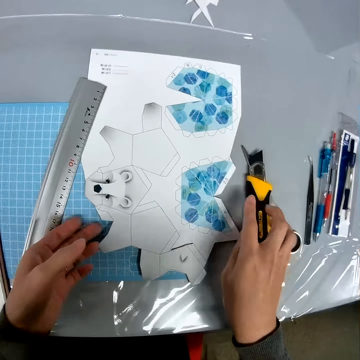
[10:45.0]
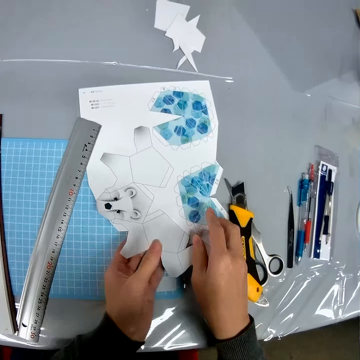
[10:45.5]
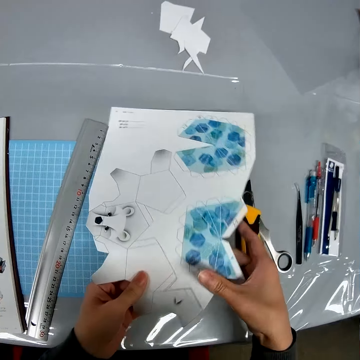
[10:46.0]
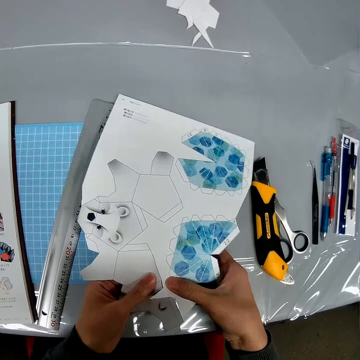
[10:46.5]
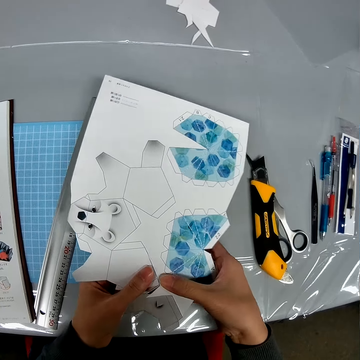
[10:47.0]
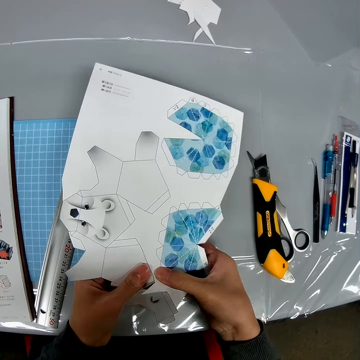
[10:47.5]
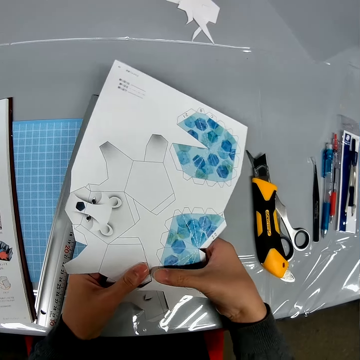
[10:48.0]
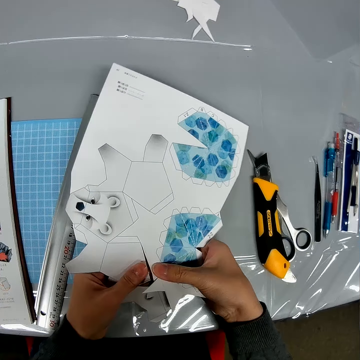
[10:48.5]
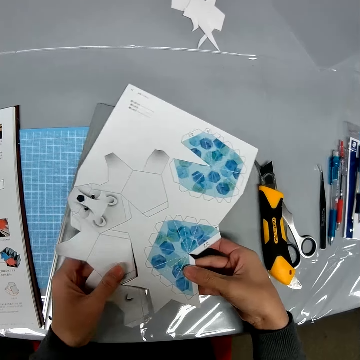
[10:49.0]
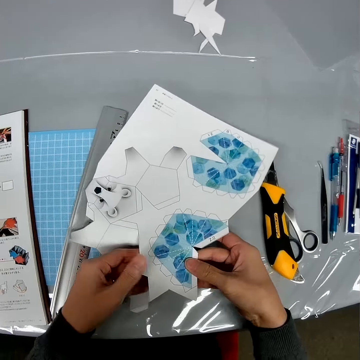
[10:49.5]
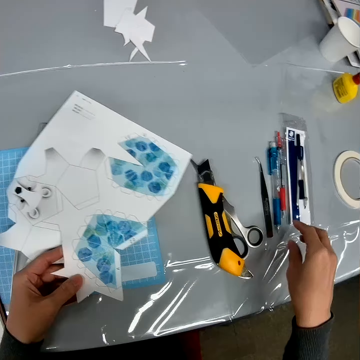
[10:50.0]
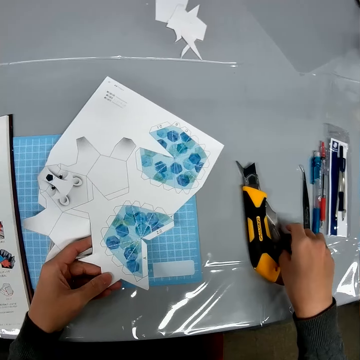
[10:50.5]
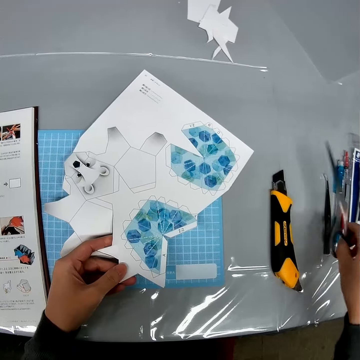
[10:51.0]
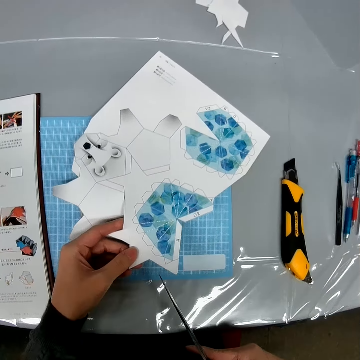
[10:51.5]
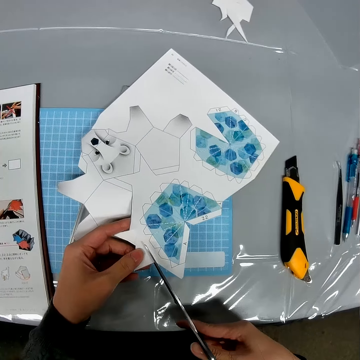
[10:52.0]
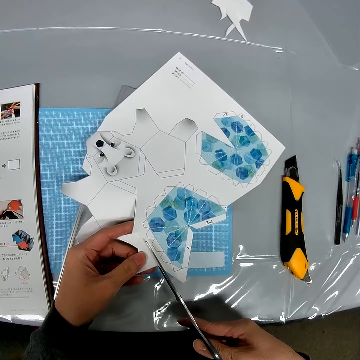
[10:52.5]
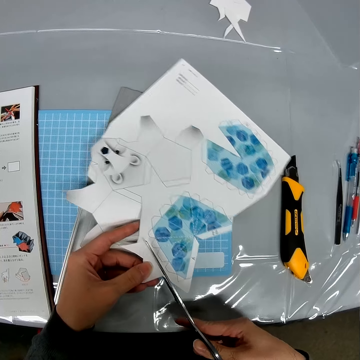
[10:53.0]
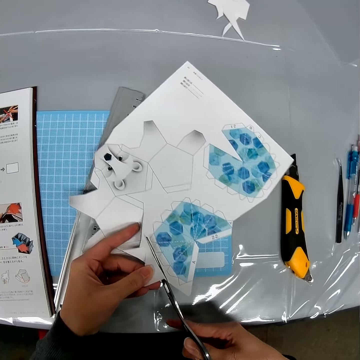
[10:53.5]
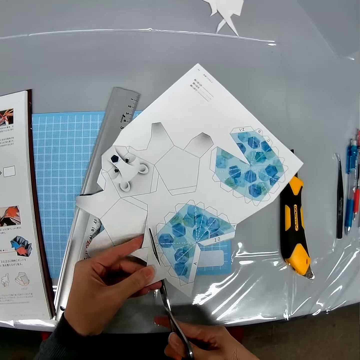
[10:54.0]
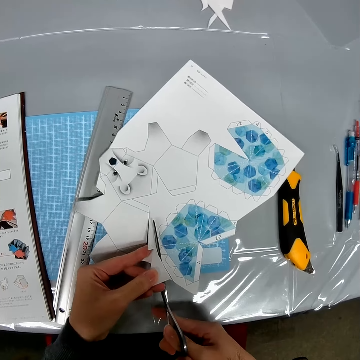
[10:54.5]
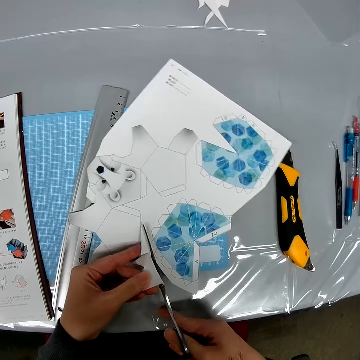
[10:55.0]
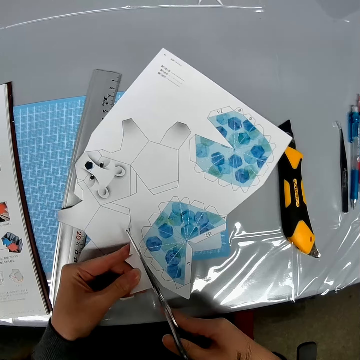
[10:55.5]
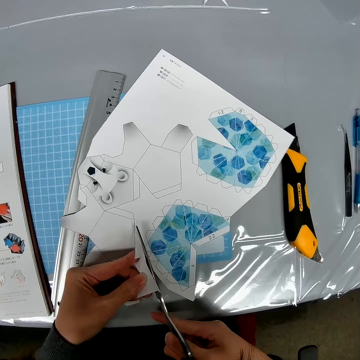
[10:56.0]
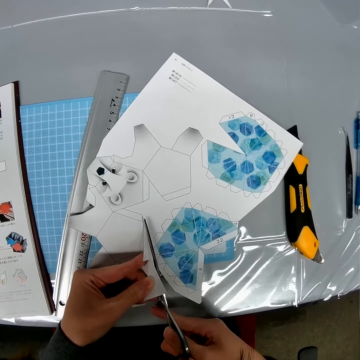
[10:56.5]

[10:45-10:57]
The camera wearer places the knife on the table. They hold the paper. They pull the cut off paper. They pick up scissors from the table. They cut the paper with the scissors.

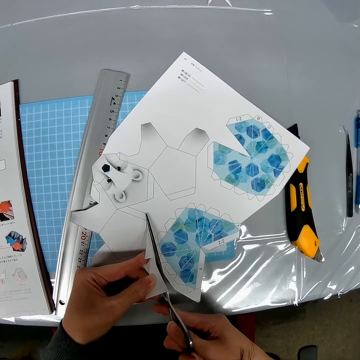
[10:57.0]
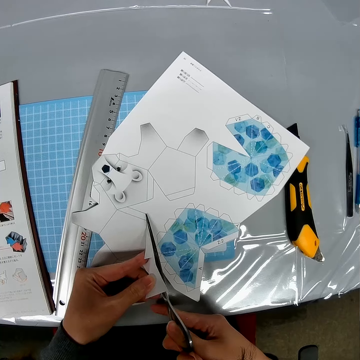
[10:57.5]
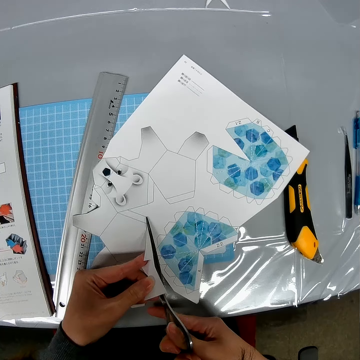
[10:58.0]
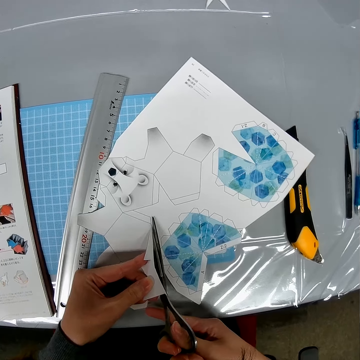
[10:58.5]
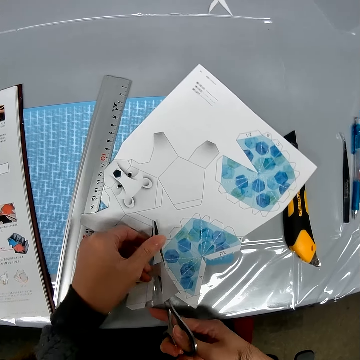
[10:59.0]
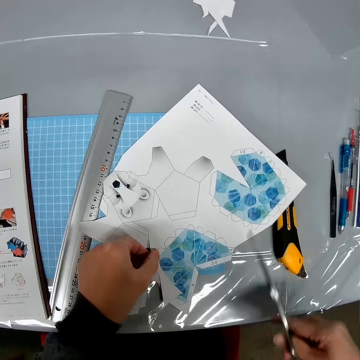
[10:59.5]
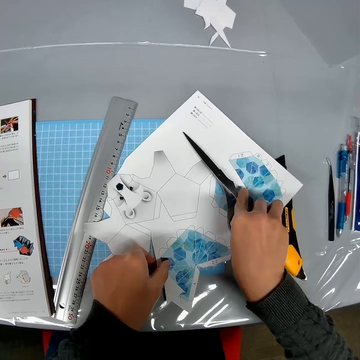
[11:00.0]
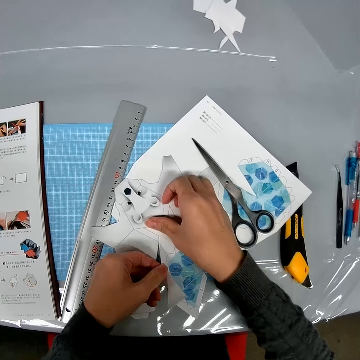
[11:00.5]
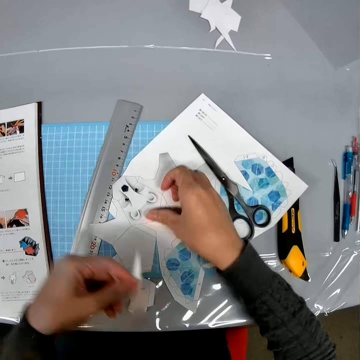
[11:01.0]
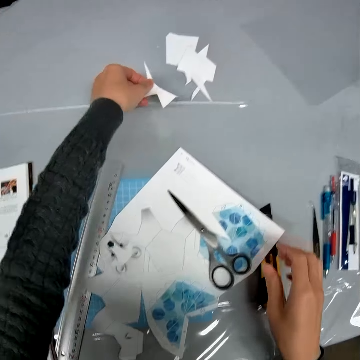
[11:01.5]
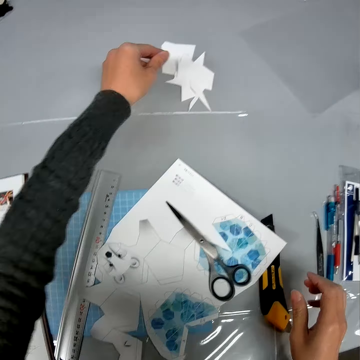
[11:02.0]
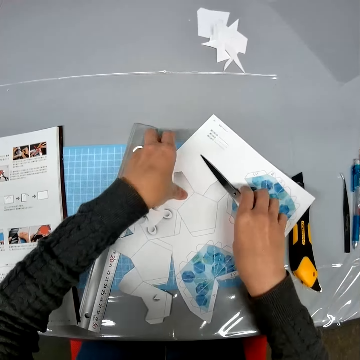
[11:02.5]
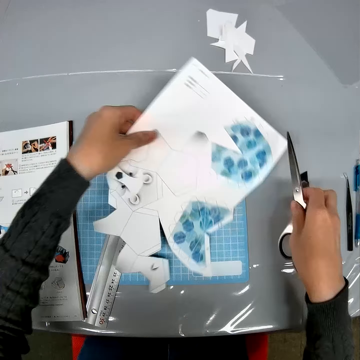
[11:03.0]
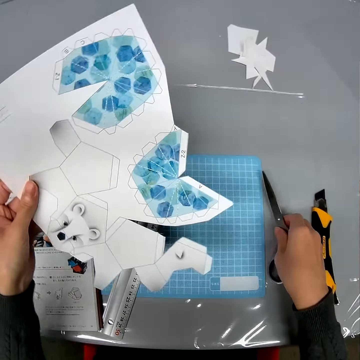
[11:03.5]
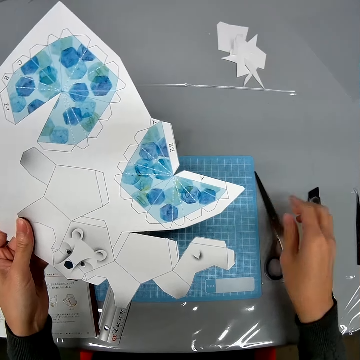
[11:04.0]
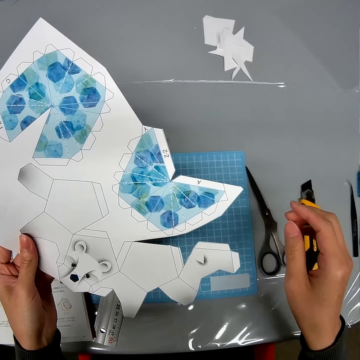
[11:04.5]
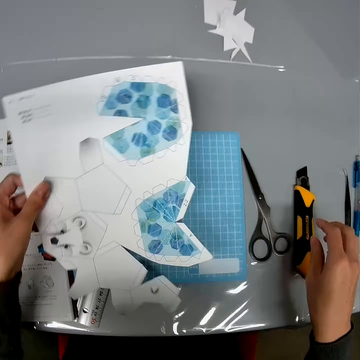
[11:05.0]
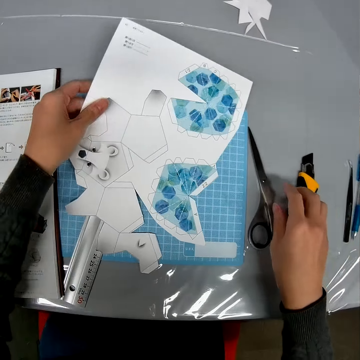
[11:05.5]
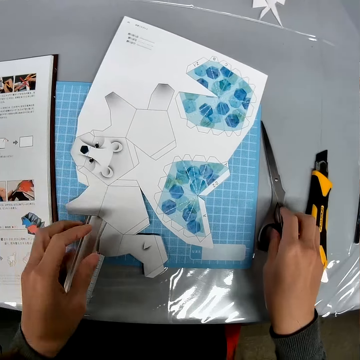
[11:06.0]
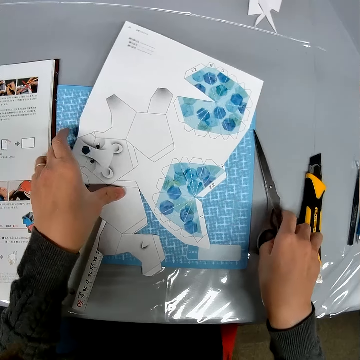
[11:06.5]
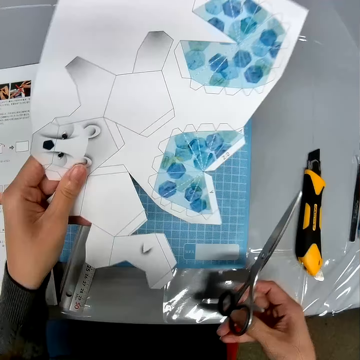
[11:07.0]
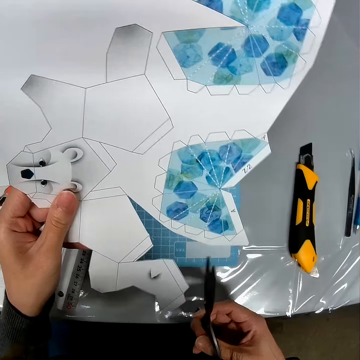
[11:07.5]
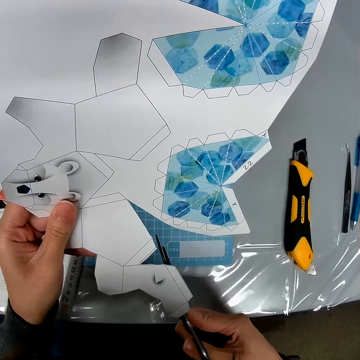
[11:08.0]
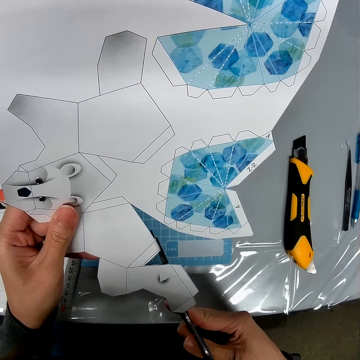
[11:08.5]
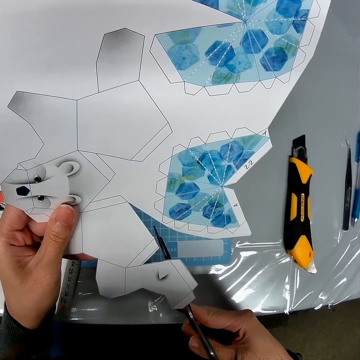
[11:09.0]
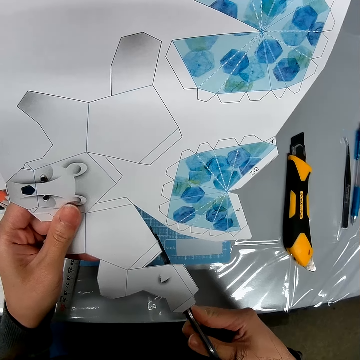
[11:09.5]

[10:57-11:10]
The camera wearer pulls the cut off paper. They place the scissors on the paper. They pull the cut off paper. They hold the paper. They place the cut off paper on the table. They pick up the scissors from the paper. They pick up the paper from the table. They place the scissors on the table. They hold the paper. They place the paper on the table. They pick up the scissors and the paper from the table. They hold the paper and the scissors. They cut the paper.

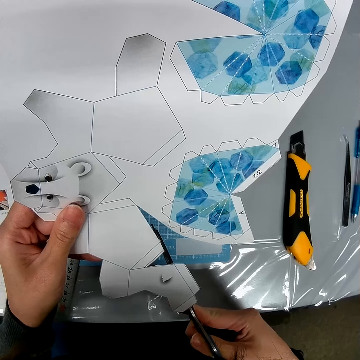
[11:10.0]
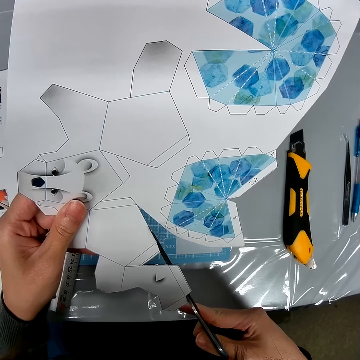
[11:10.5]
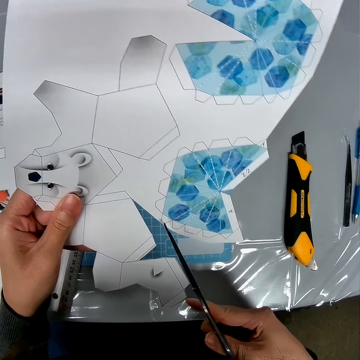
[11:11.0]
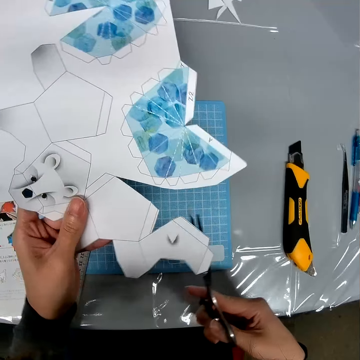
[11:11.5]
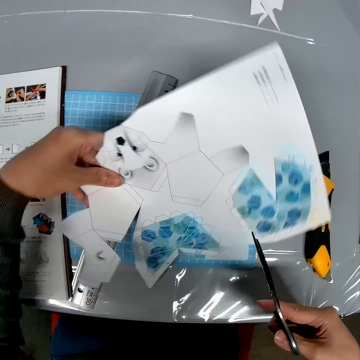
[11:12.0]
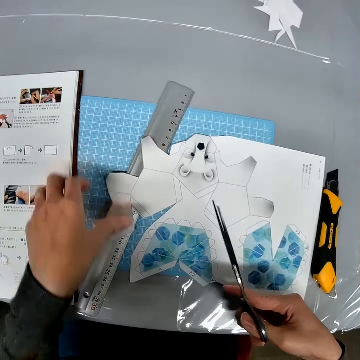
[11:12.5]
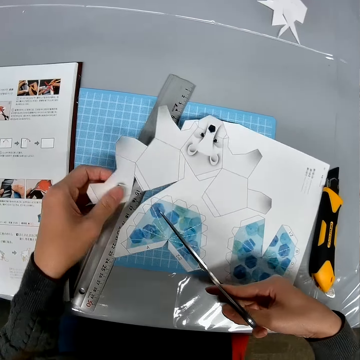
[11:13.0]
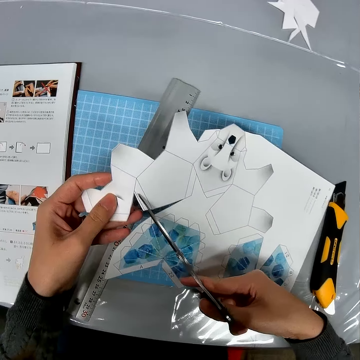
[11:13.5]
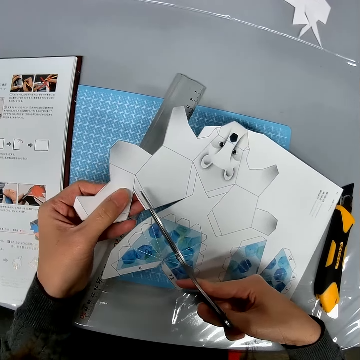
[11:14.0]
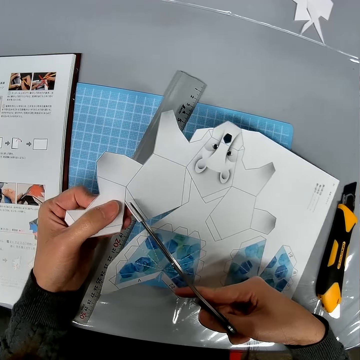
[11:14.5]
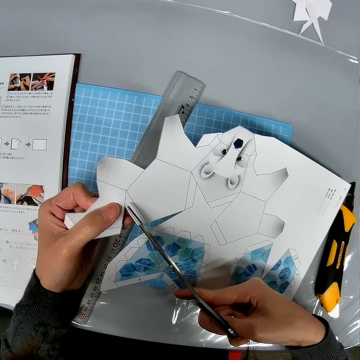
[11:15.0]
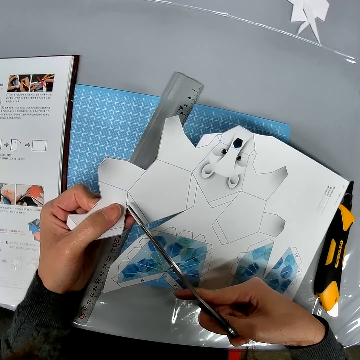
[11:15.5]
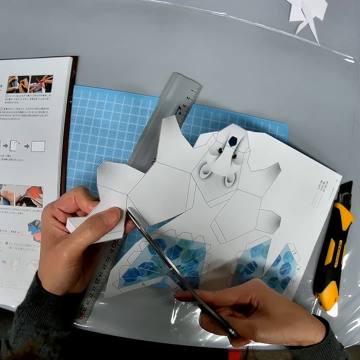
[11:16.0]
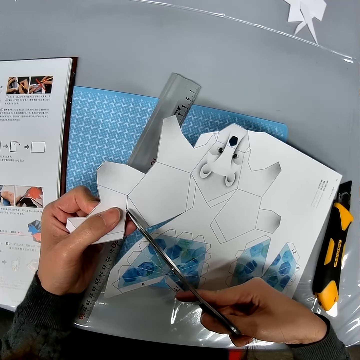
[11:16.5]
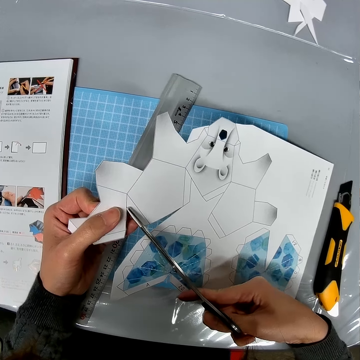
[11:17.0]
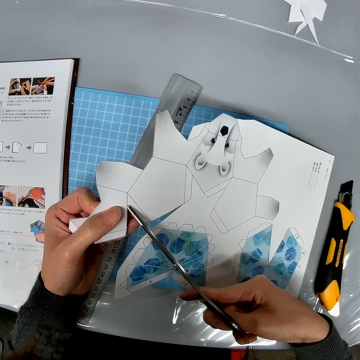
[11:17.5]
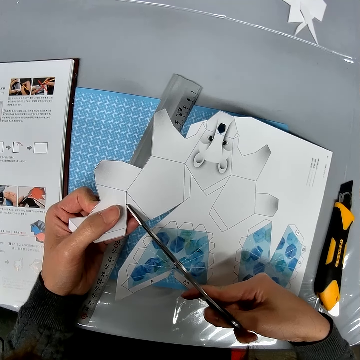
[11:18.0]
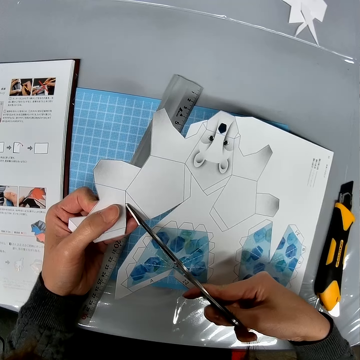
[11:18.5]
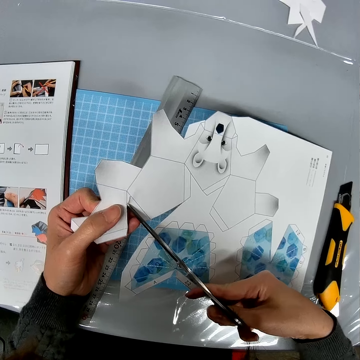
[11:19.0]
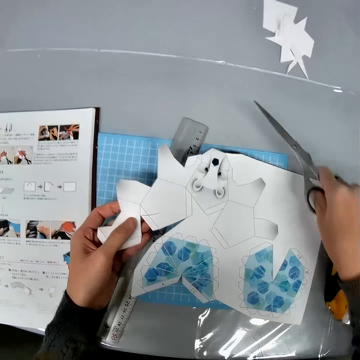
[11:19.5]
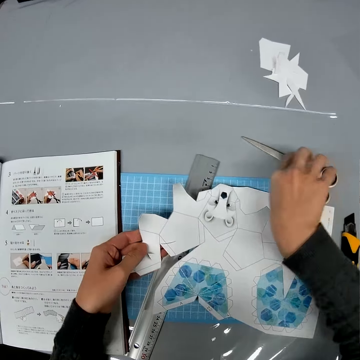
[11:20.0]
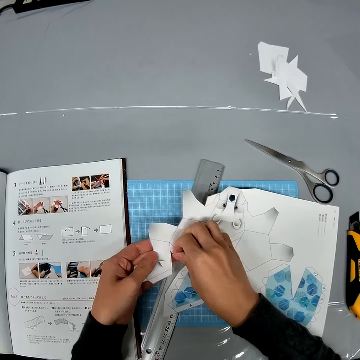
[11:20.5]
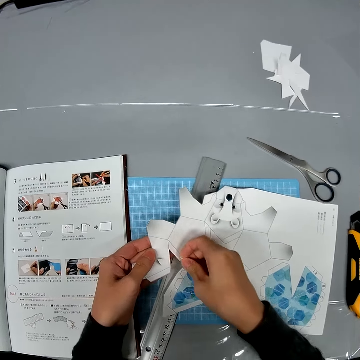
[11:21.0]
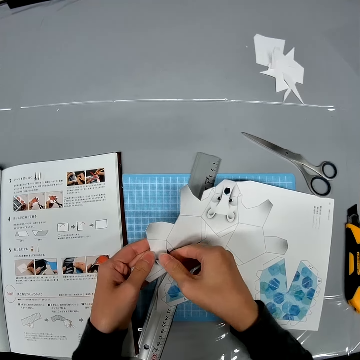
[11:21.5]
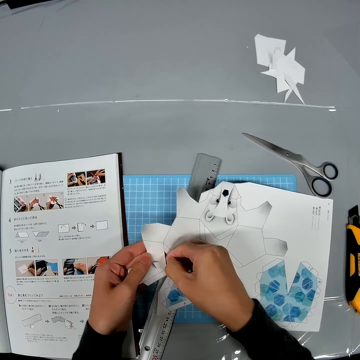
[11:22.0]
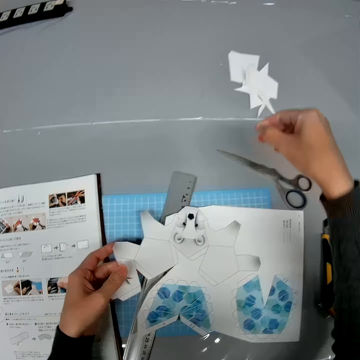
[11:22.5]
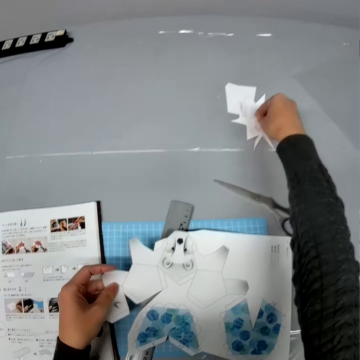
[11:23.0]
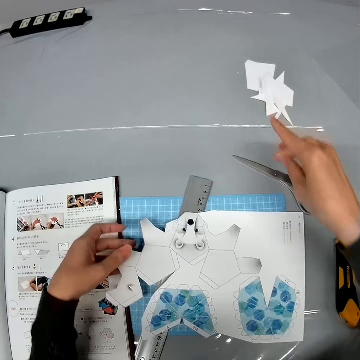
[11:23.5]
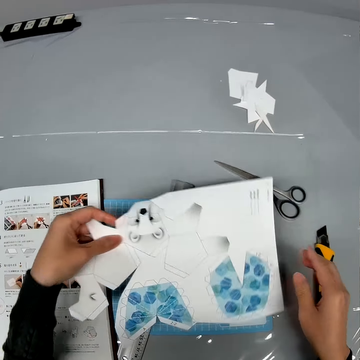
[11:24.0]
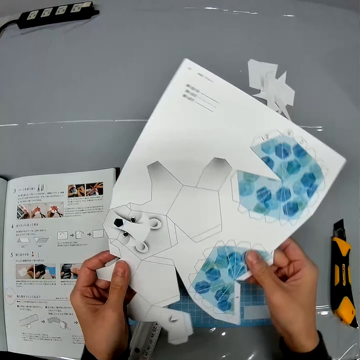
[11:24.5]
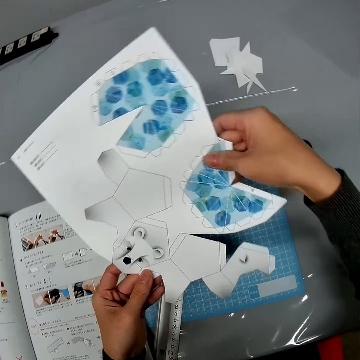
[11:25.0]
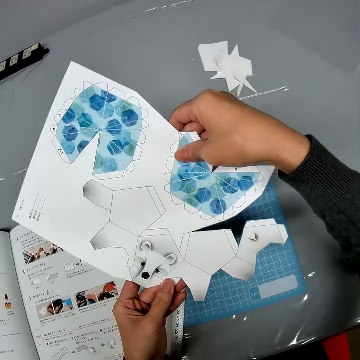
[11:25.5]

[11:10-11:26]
The camera wearer places the paper on the table. They hold the paper and the scissors. They cut the paper. They place the scissors on the table. They pull the cut off paper. They touch the paper. They pick up the cut off paper. They place the cut off paper on the table. They lift the paper from the table and carry the paper. They turn the paper.
